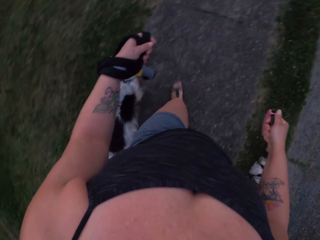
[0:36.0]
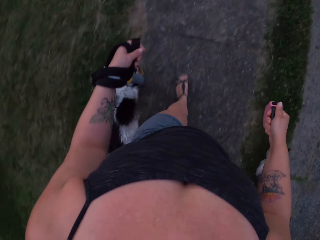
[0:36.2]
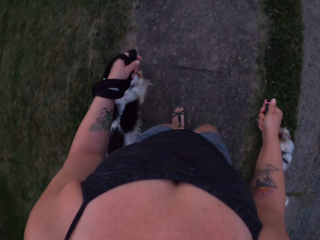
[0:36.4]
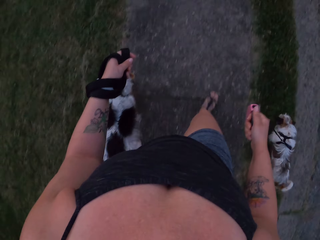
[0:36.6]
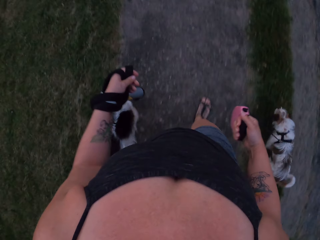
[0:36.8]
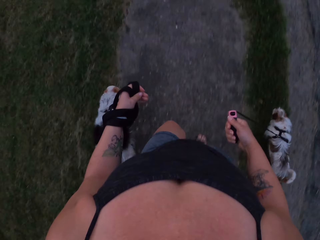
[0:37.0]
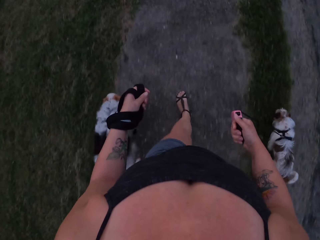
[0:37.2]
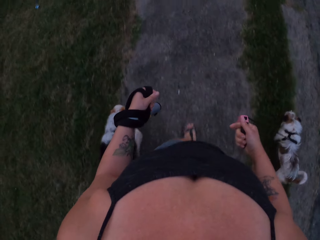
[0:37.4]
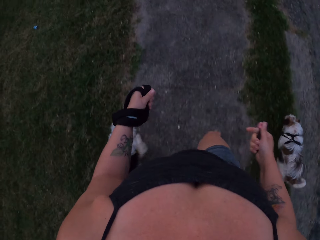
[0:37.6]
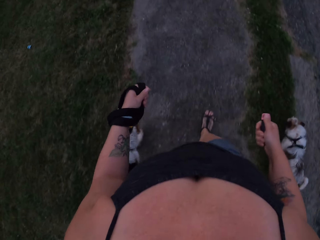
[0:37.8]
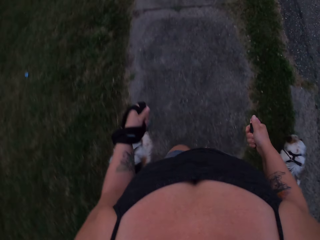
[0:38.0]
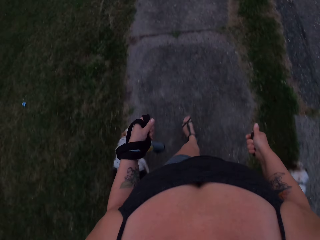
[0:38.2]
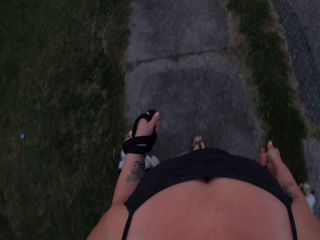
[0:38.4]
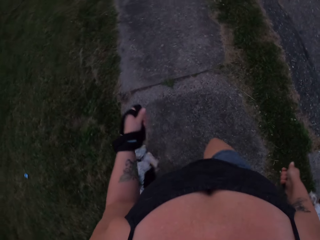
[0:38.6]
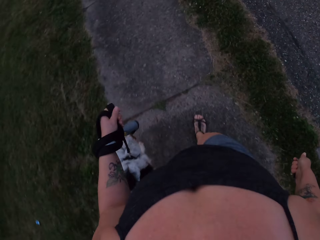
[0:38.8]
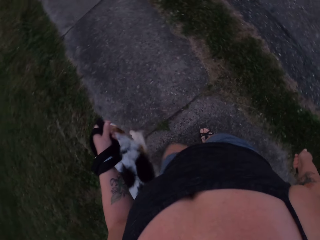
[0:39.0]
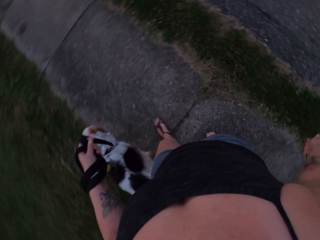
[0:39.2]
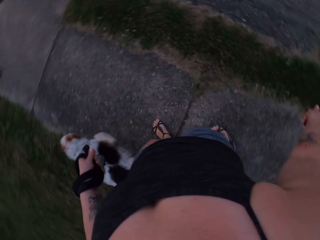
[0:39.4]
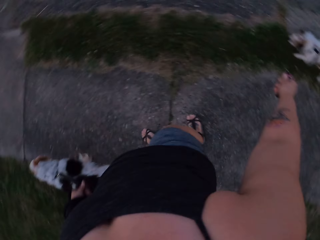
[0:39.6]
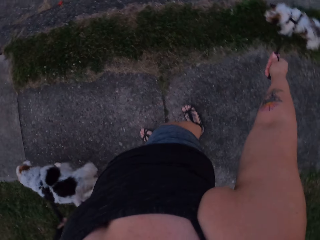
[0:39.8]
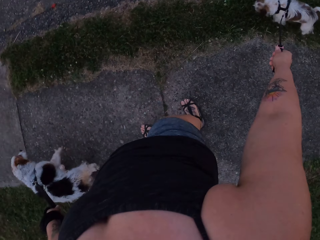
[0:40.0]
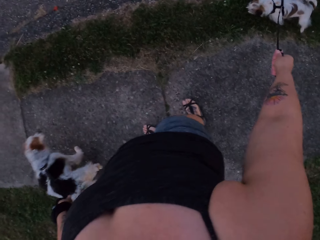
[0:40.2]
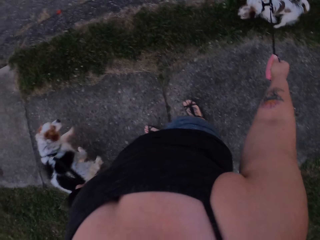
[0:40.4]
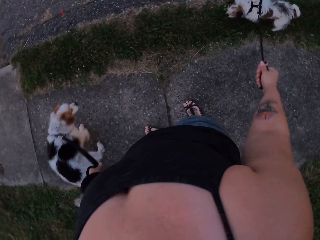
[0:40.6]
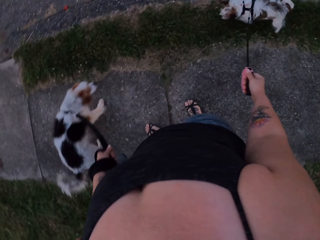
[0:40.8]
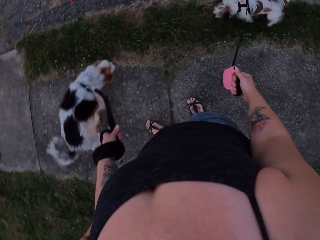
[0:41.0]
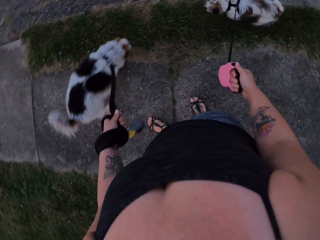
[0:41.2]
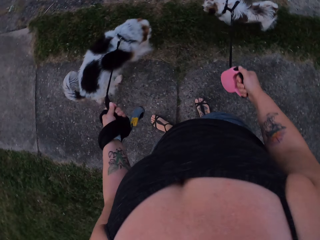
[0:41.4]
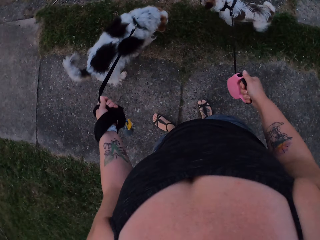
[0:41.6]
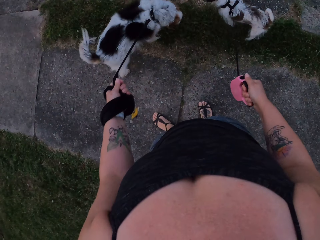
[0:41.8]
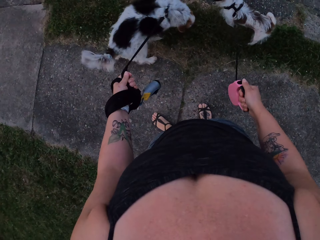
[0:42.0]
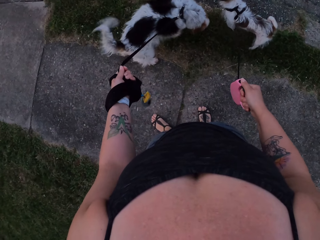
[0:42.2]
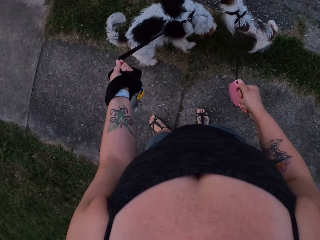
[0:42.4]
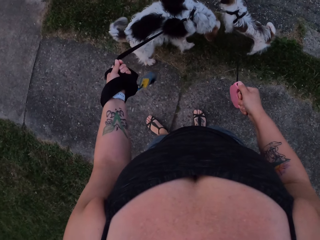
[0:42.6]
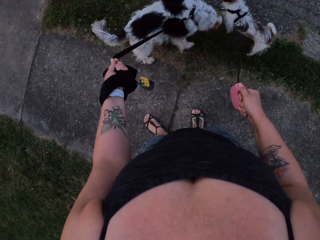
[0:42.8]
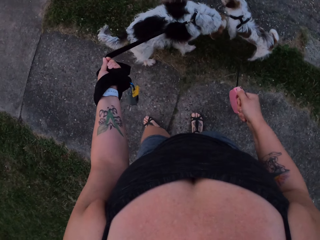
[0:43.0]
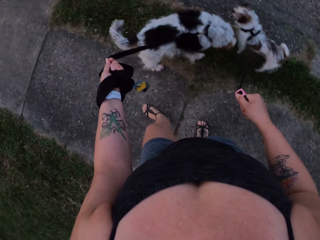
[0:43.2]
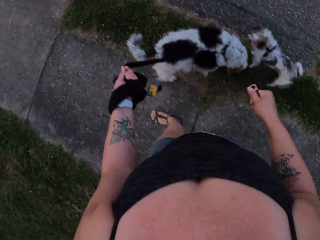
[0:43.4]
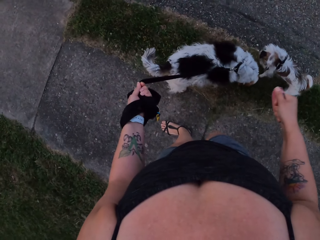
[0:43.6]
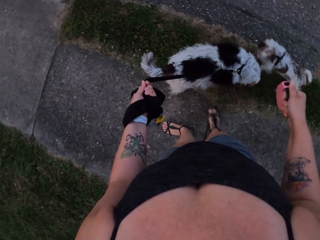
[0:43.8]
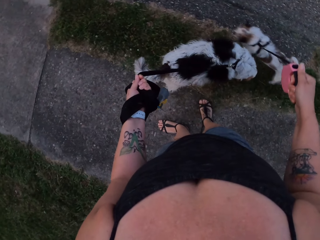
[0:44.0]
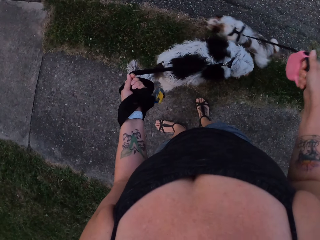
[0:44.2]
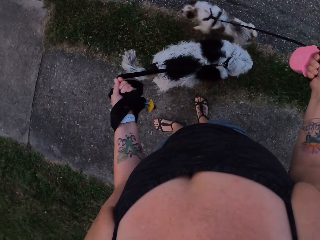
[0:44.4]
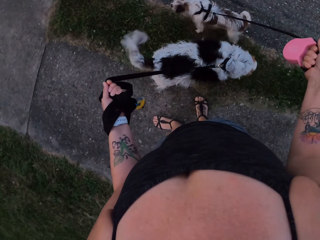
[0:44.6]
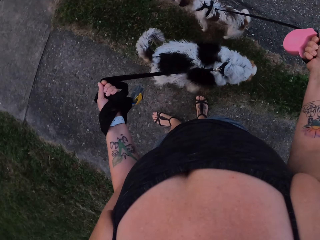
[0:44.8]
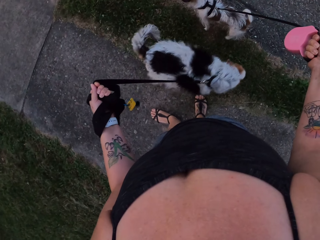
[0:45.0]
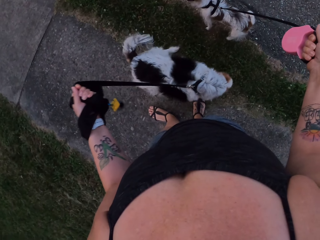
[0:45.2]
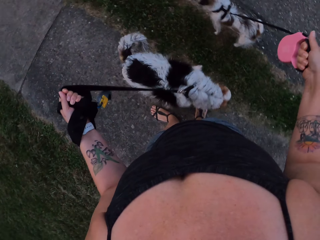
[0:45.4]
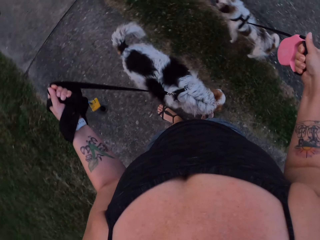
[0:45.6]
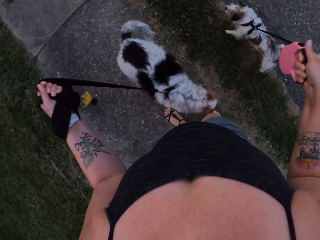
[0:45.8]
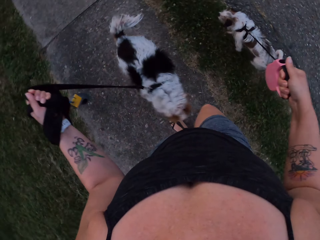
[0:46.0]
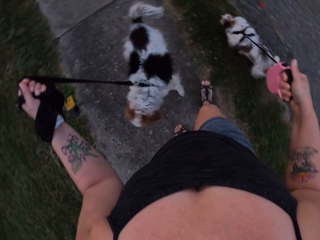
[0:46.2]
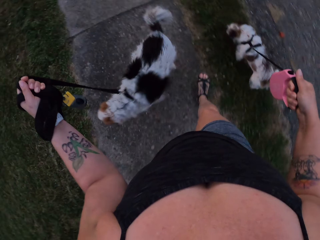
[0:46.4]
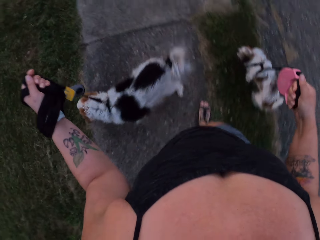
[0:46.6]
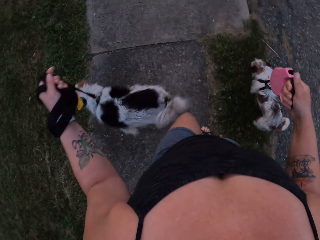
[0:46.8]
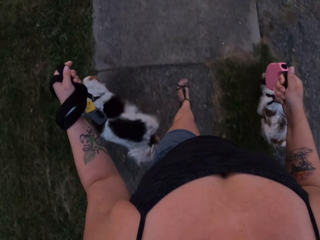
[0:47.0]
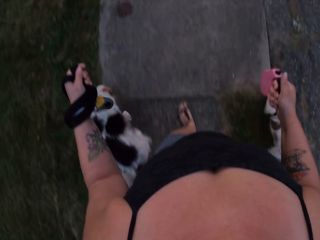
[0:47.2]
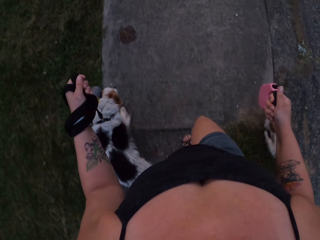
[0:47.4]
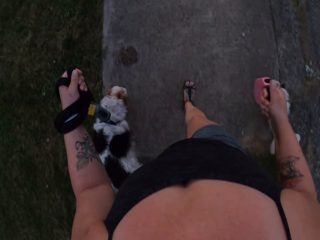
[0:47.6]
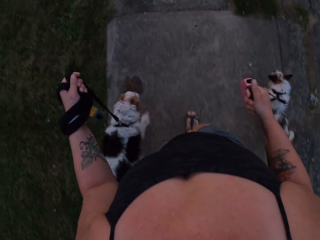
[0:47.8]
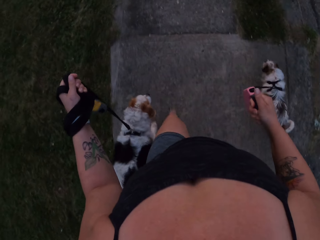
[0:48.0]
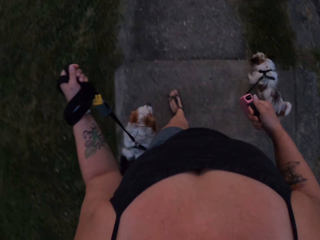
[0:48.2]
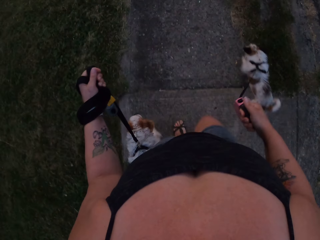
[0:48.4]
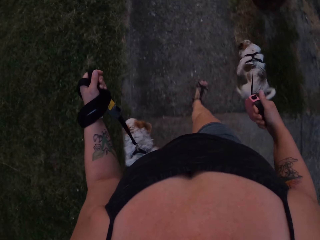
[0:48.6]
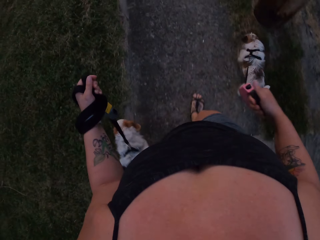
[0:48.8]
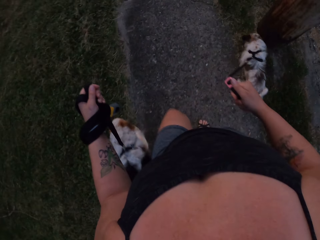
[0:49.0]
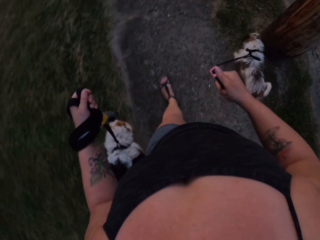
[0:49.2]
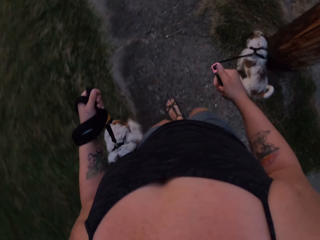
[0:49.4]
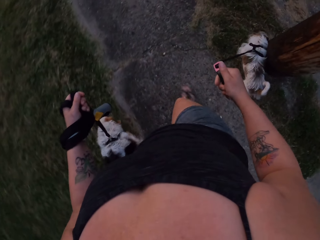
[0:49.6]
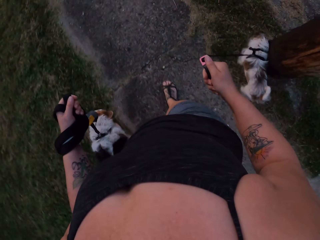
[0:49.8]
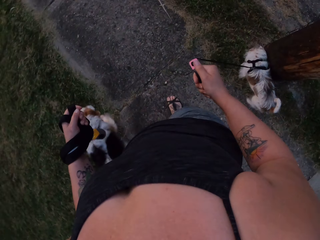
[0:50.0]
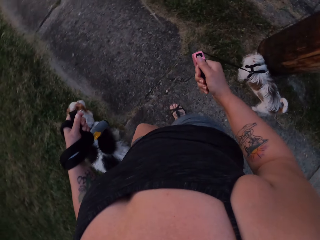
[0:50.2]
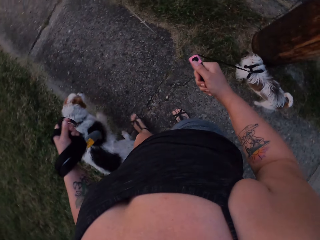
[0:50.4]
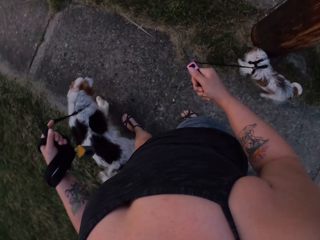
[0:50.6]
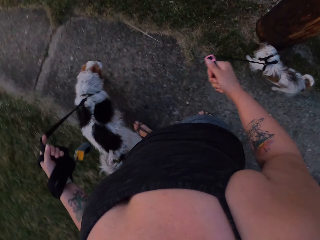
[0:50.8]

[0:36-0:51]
The camera wearer stands on the road with dogs. They stare at the dogs on the road. They walk with the dogs on the road.

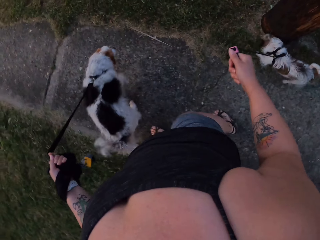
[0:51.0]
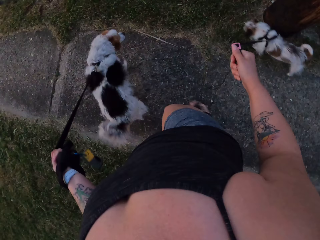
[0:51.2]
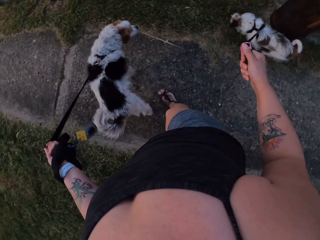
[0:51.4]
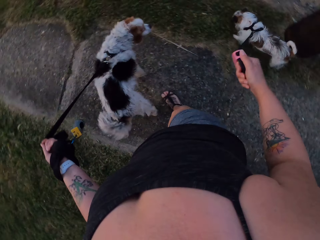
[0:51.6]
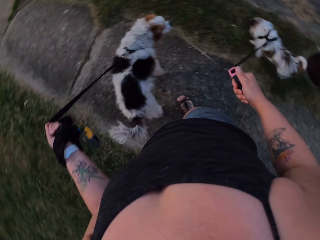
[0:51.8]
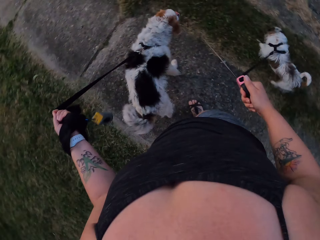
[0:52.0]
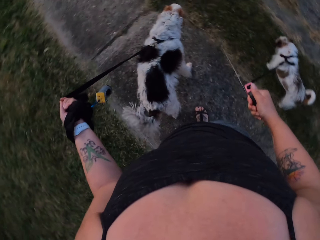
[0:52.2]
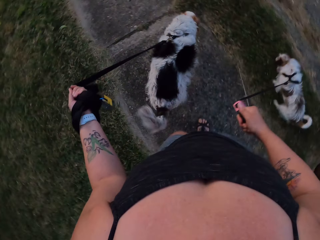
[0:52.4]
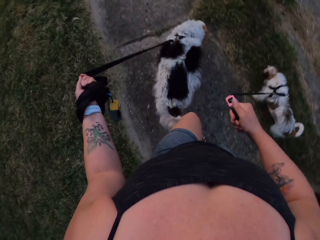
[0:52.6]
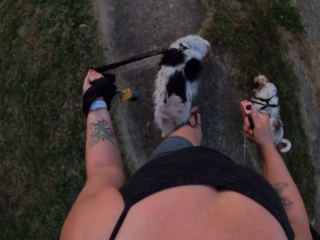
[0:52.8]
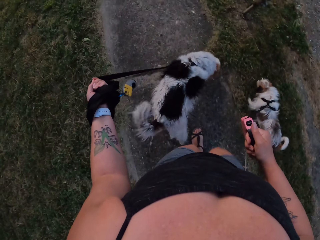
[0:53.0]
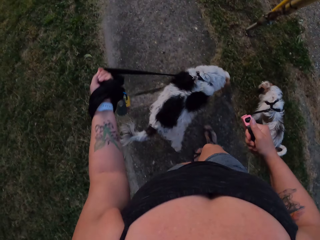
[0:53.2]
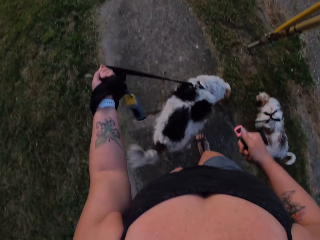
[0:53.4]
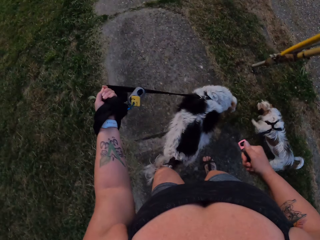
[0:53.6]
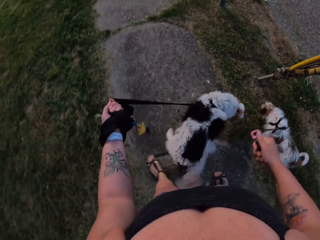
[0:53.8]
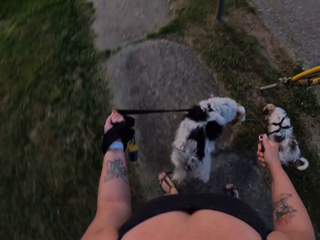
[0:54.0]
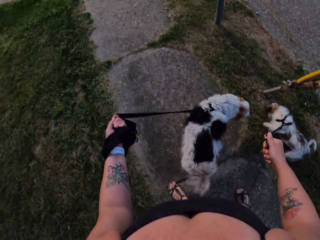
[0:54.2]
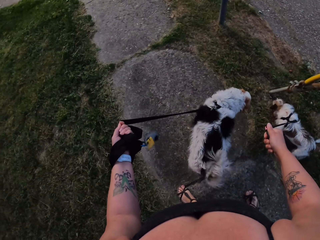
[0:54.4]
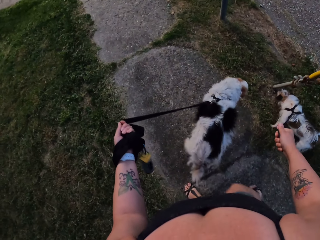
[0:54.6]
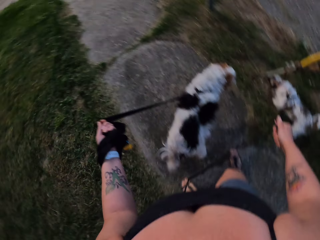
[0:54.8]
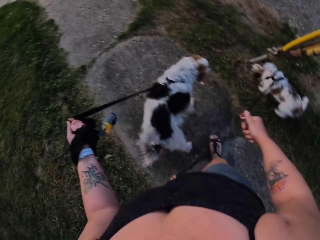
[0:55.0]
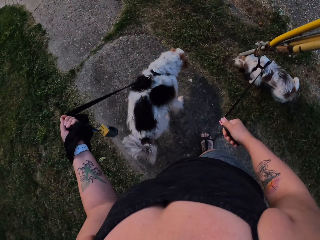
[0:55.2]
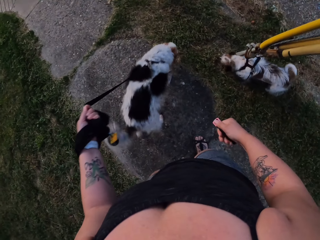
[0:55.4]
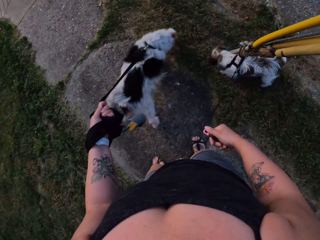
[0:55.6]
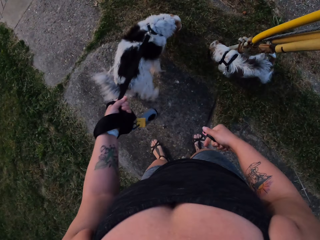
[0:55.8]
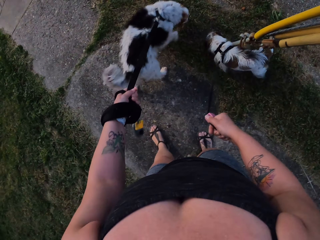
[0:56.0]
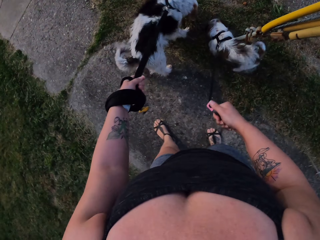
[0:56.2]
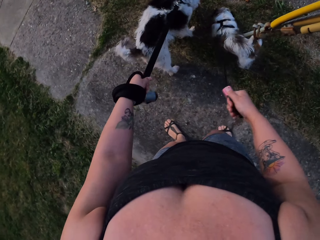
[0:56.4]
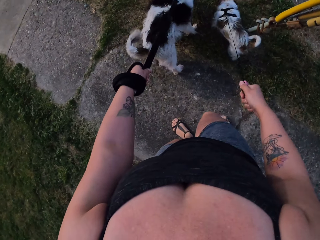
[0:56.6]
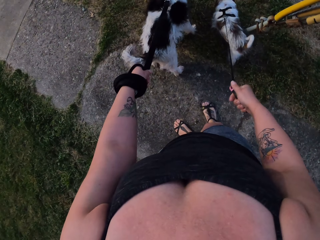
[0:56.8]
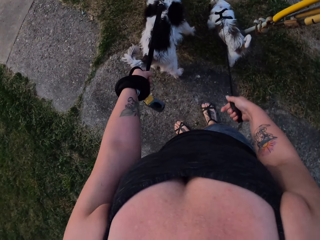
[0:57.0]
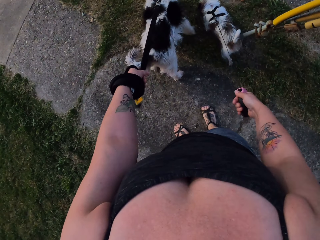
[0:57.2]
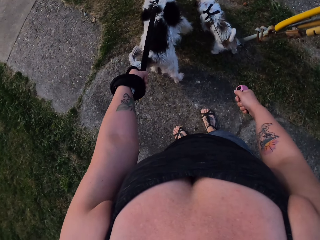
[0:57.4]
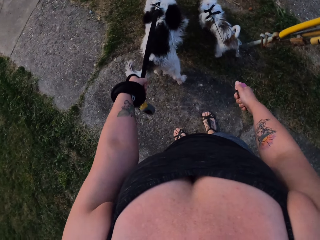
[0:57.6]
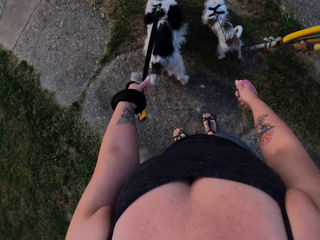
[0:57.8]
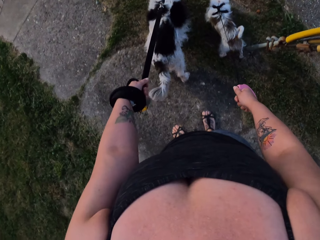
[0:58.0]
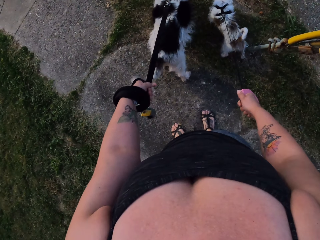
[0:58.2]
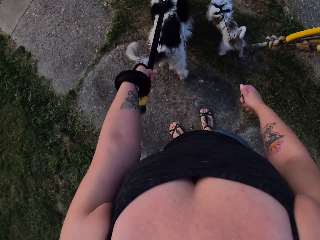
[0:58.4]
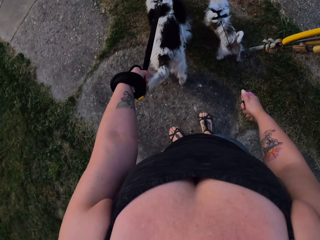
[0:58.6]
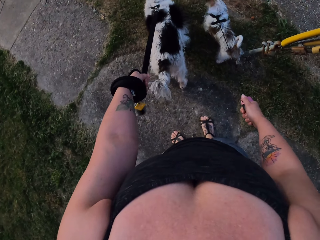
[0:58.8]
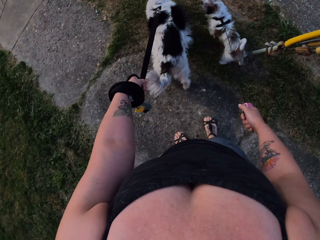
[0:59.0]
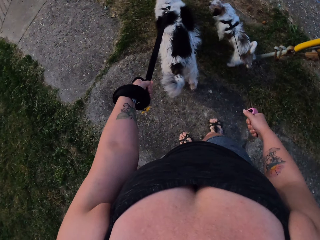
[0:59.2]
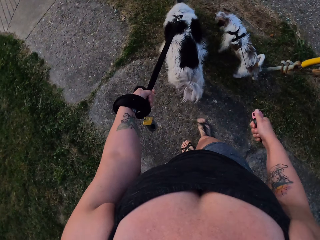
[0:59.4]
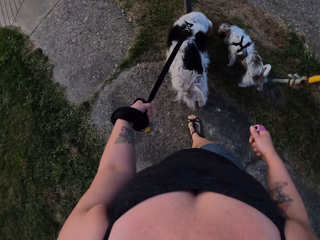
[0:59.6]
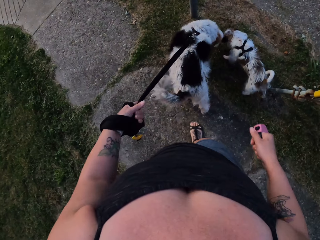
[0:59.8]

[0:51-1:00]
The camera wearer stands on the road with dogs. They stare at the dogs on the road.
